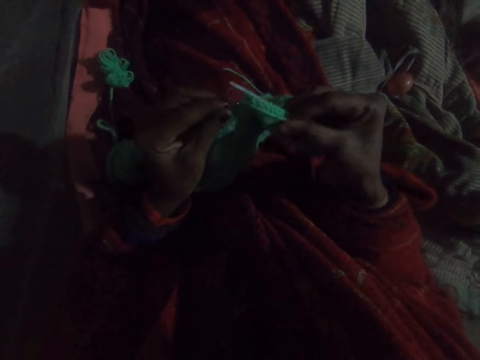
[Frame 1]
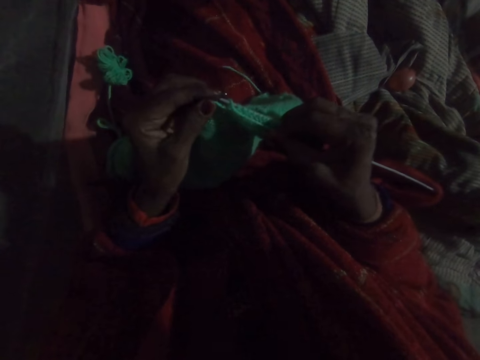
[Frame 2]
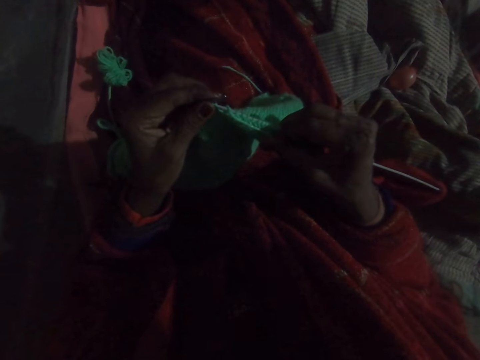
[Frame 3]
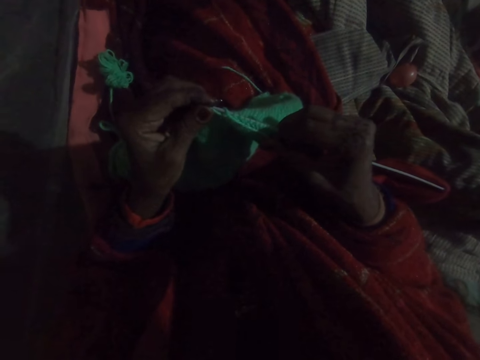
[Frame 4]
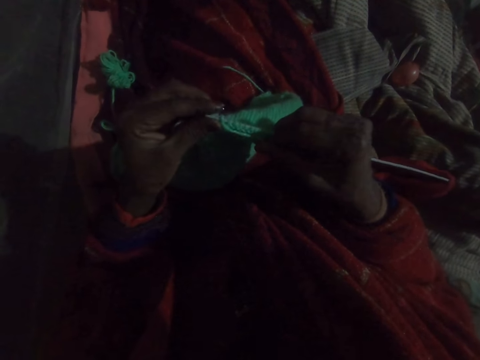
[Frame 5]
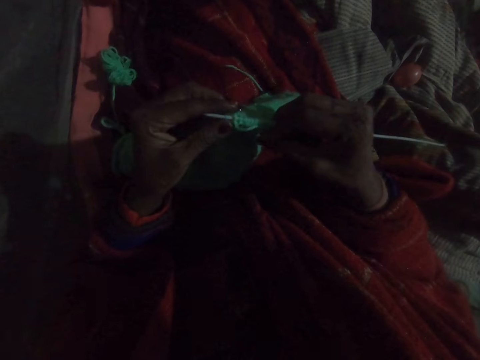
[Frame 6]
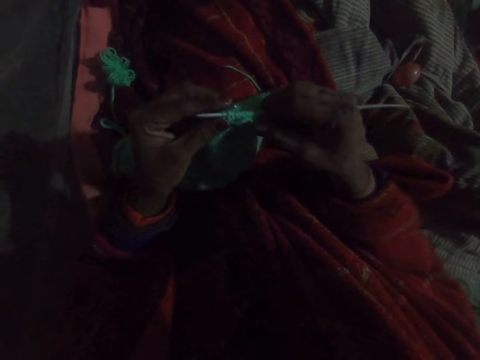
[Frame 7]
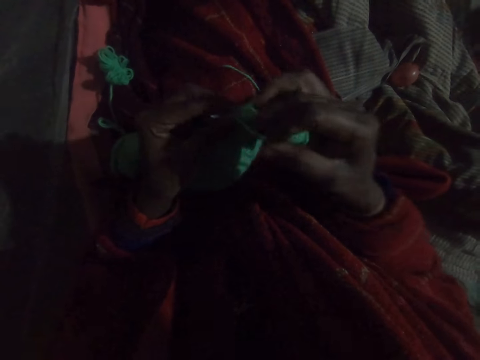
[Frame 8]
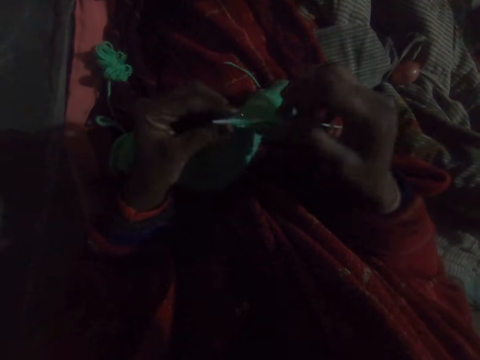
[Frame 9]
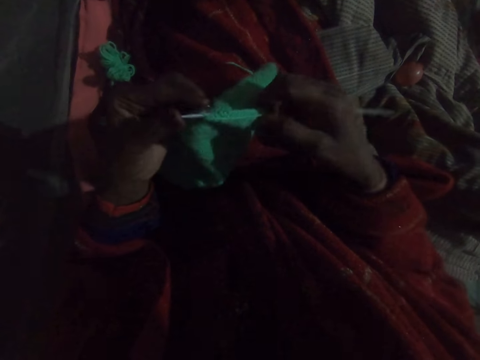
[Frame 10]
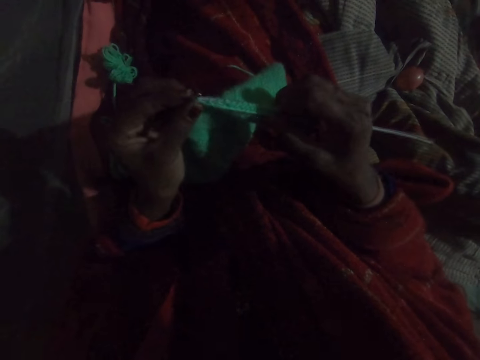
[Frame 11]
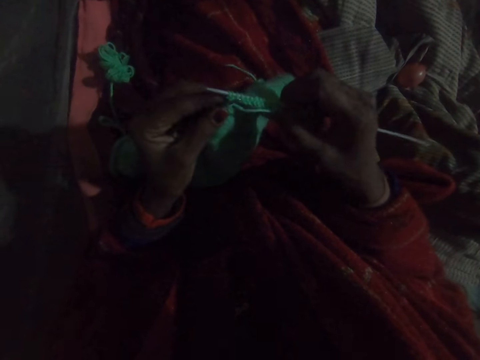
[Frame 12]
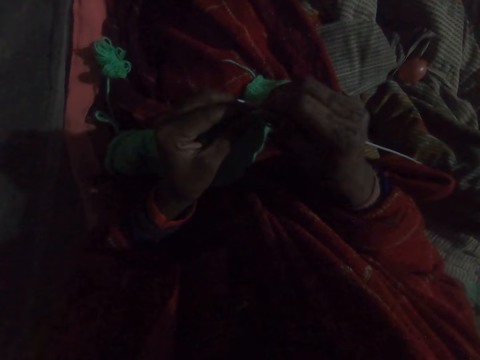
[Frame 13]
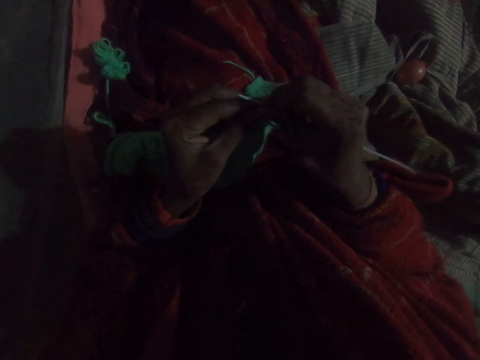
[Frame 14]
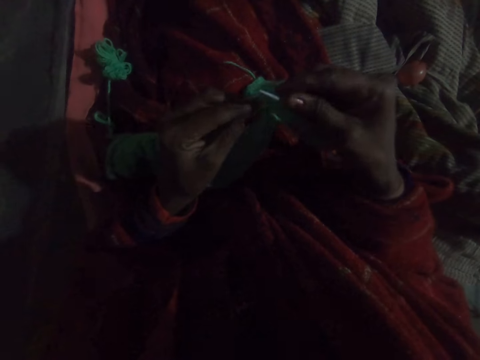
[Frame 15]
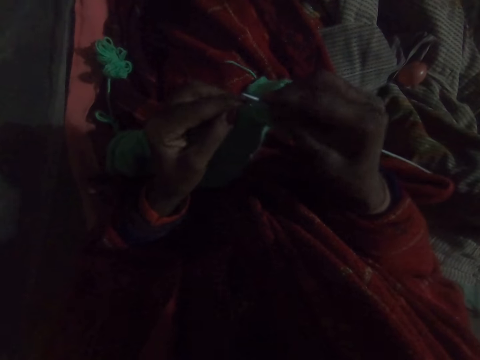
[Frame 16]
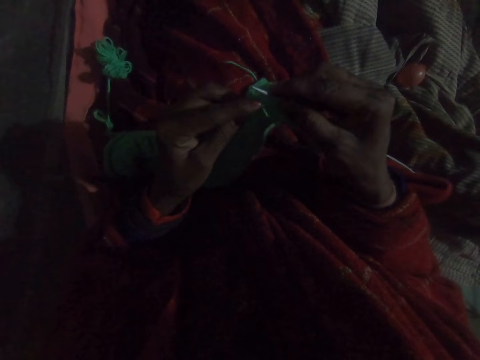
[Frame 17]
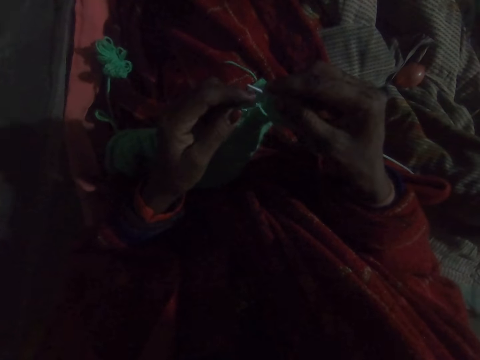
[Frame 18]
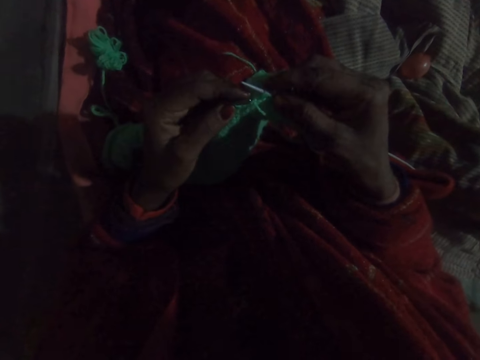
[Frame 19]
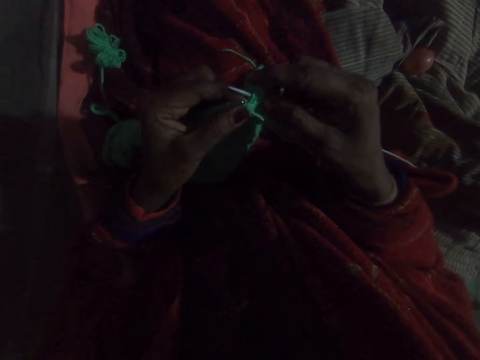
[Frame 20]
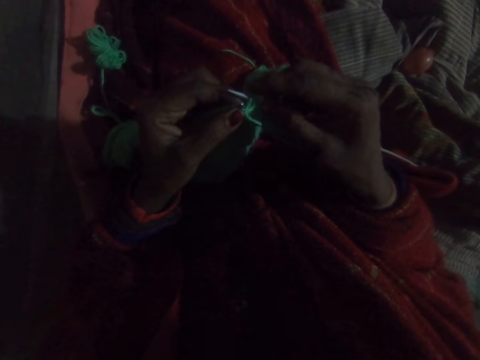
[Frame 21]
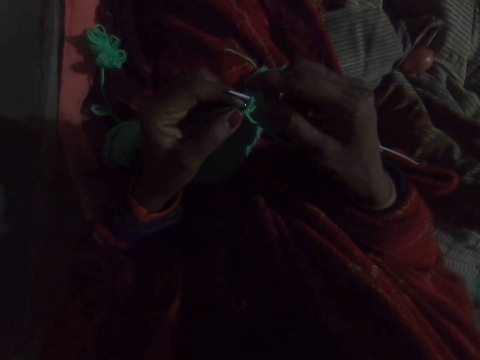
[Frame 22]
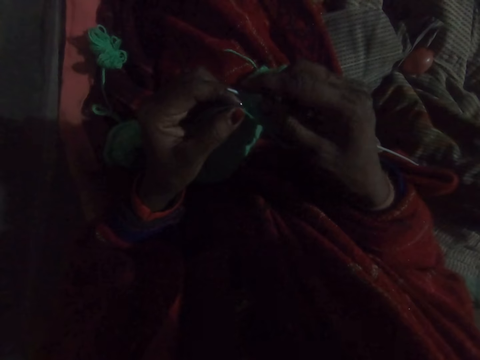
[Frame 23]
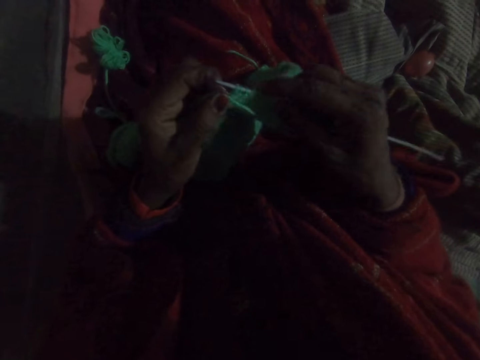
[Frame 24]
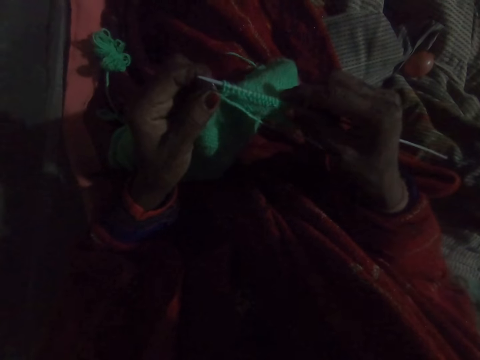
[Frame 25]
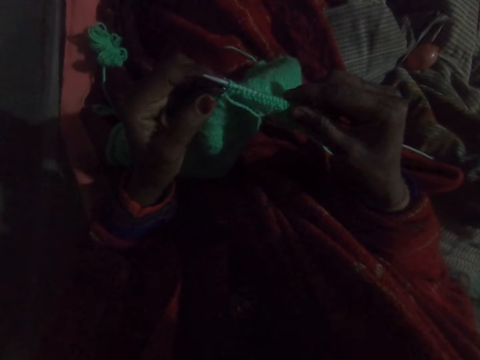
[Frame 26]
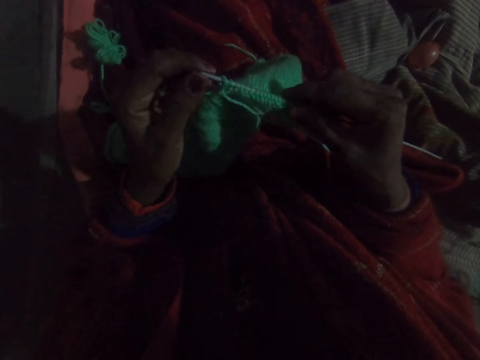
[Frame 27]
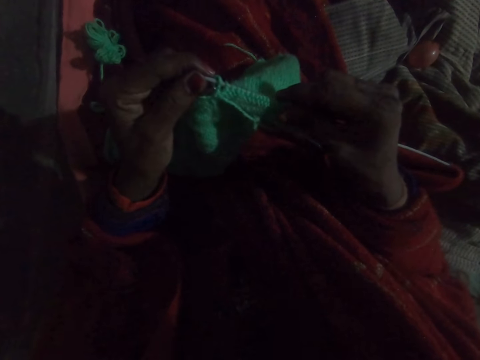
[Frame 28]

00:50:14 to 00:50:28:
The camera wearer knits a crochet. They fix yarn on a crochet hook. They knit the crochet.

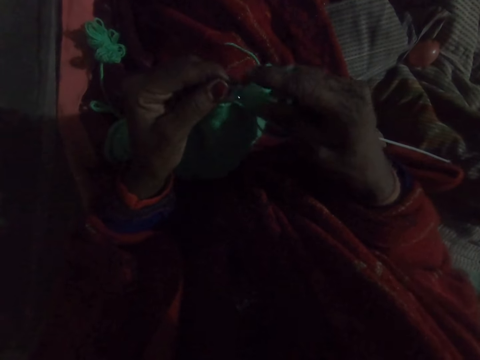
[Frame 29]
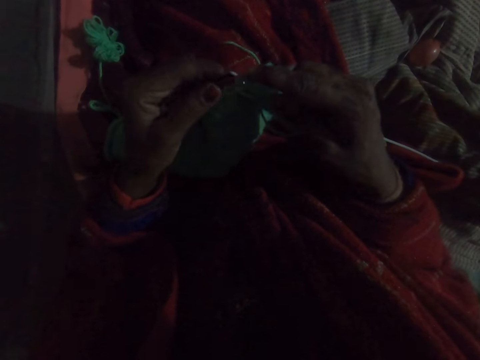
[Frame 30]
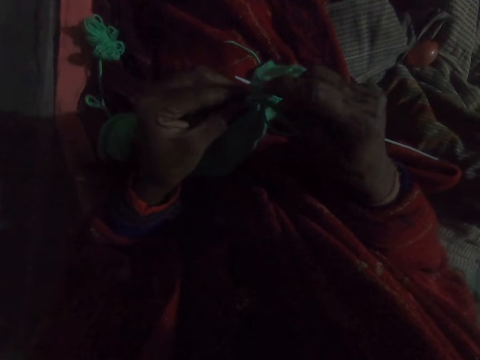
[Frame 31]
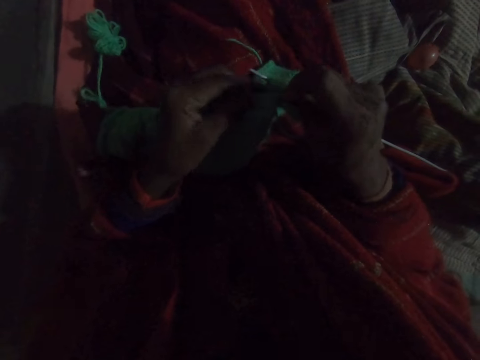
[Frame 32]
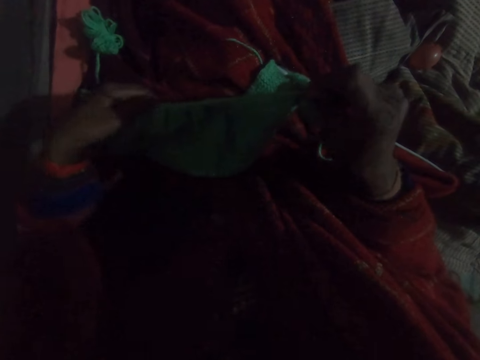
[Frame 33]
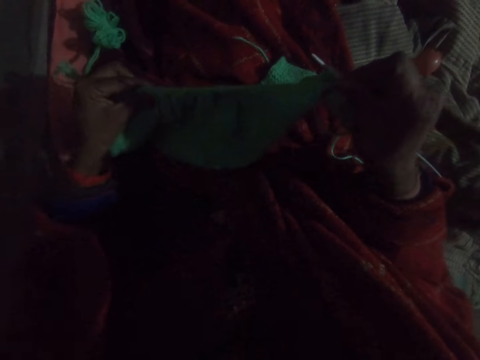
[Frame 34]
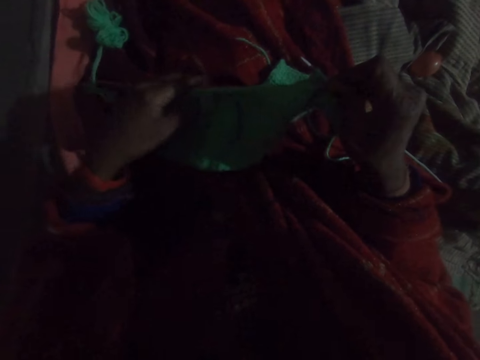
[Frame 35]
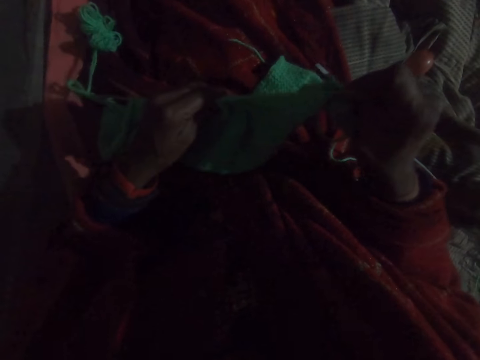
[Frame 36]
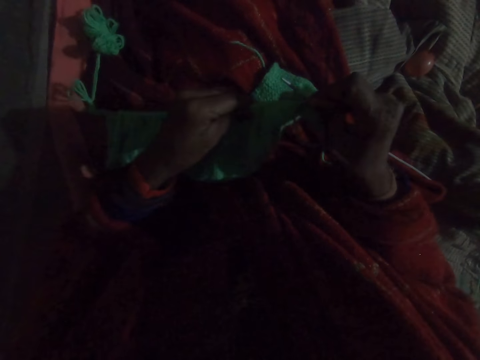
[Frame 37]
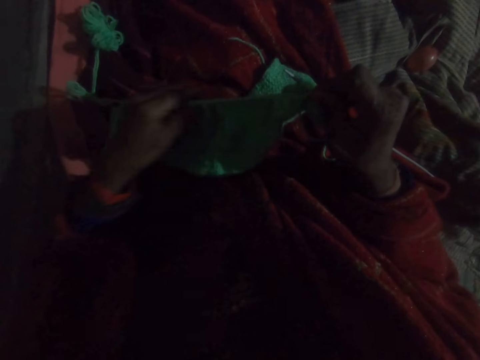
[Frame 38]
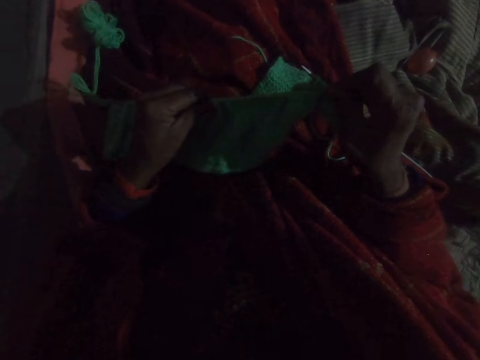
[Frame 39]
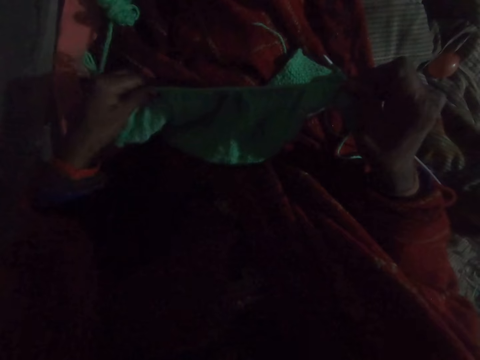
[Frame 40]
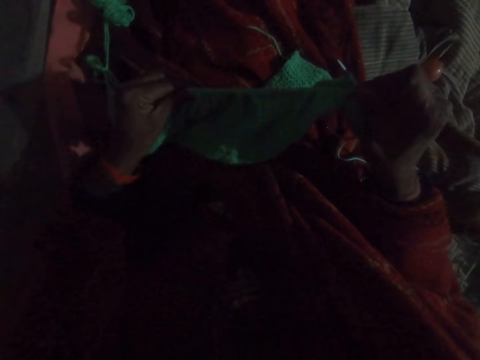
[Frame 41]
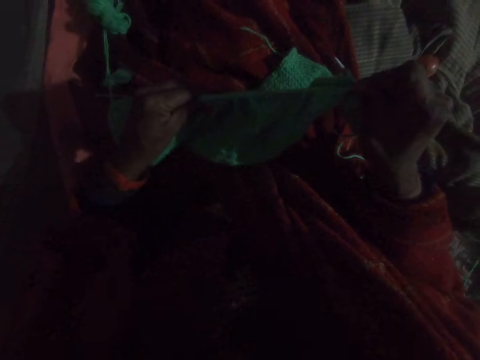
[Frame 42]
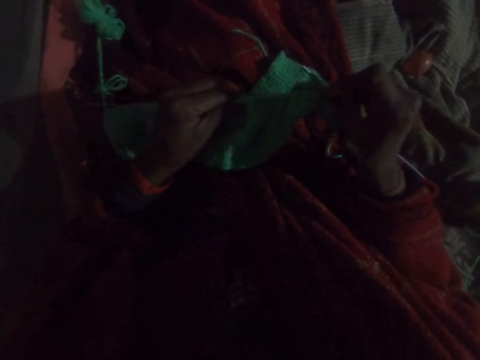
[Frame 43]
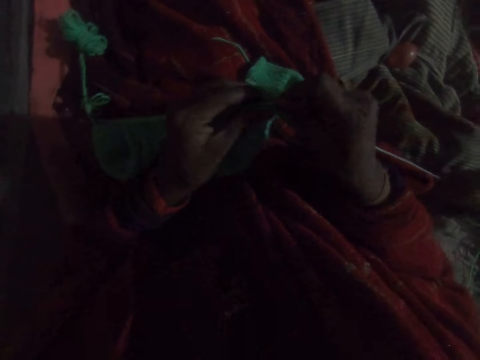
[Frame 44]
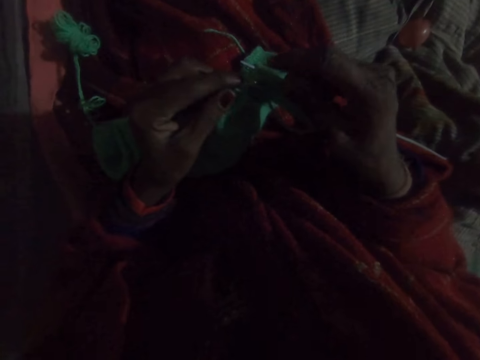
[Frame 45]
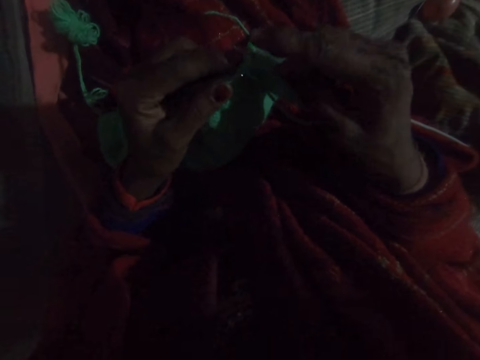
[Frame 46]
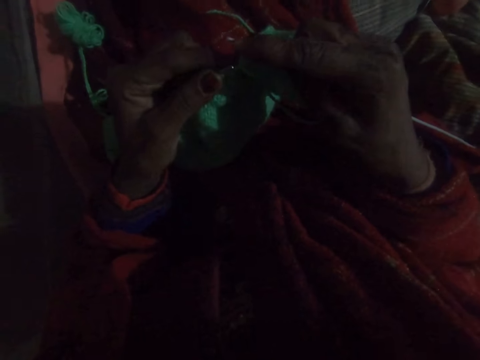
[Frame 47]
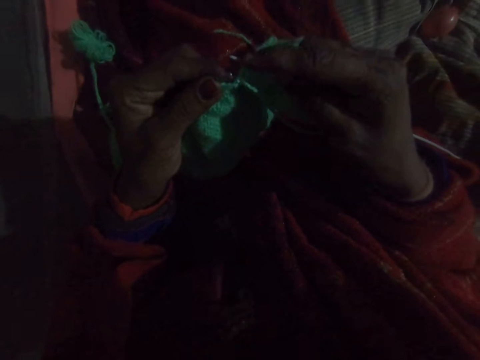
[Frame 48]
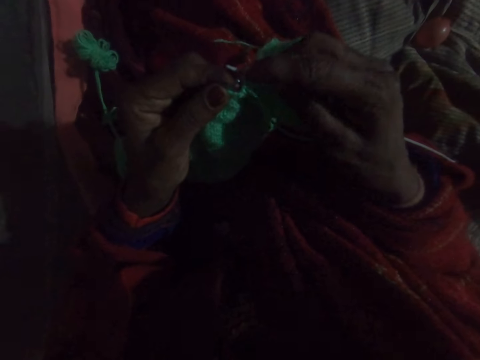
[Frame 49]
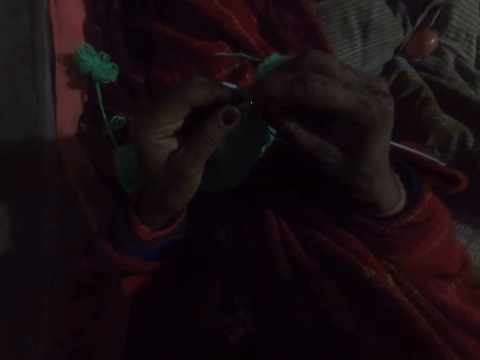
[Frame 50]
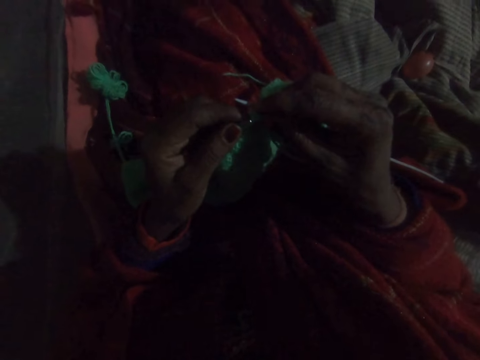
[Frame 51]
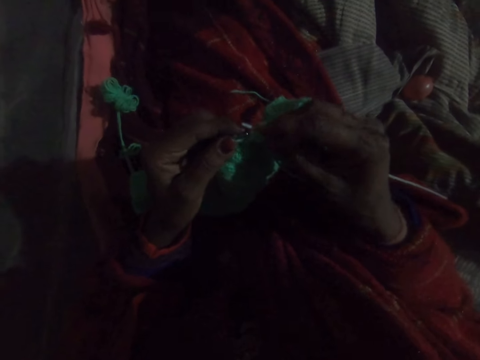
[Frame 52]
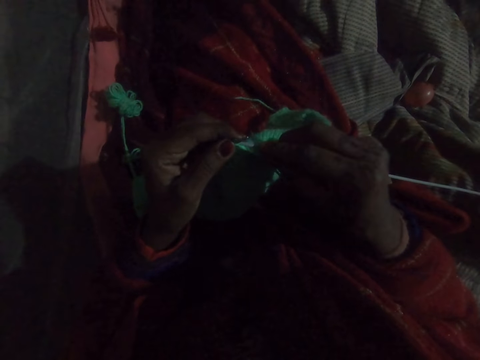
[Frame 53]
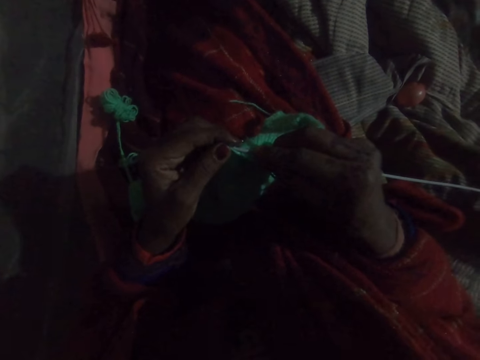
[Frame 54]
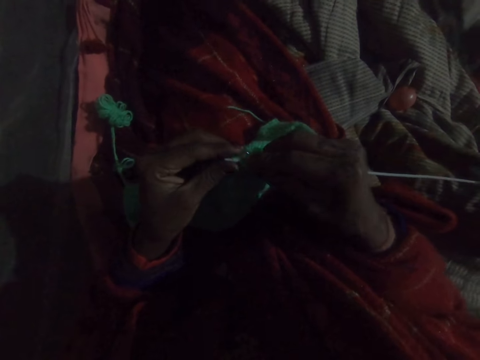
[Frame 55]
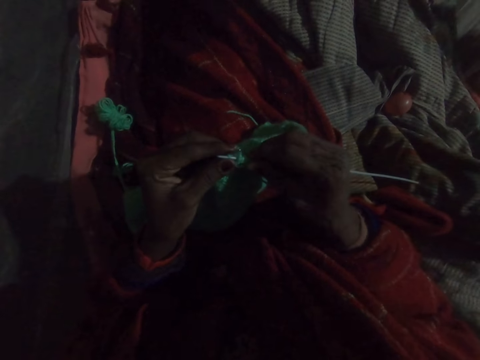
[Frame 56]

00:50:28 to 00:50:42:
The camera wearer adjusts the fabric in the knitting pin. They pull the crochet. They fix the crochet on a hook. They knit the crochet.
